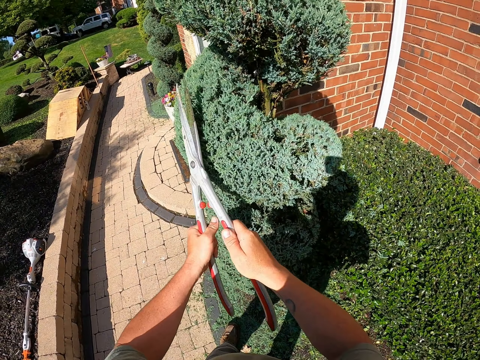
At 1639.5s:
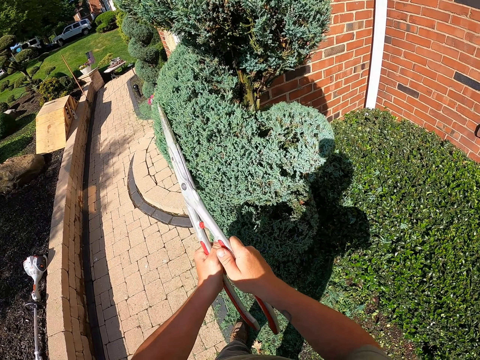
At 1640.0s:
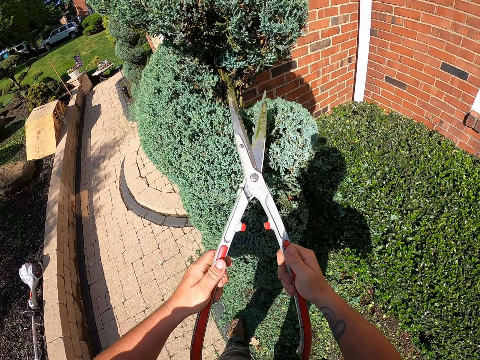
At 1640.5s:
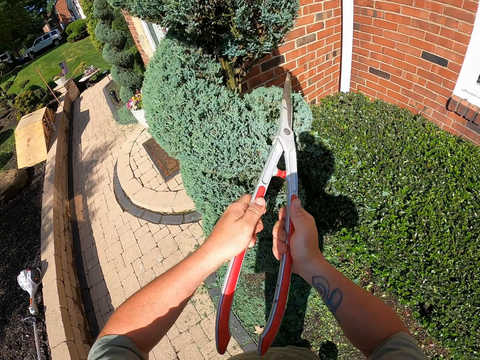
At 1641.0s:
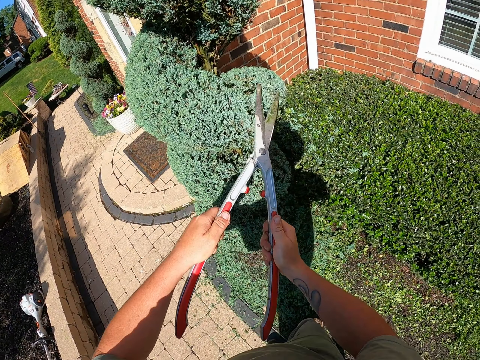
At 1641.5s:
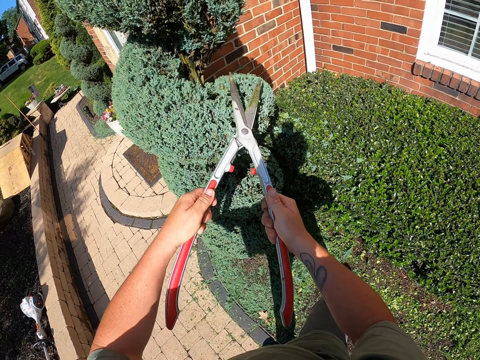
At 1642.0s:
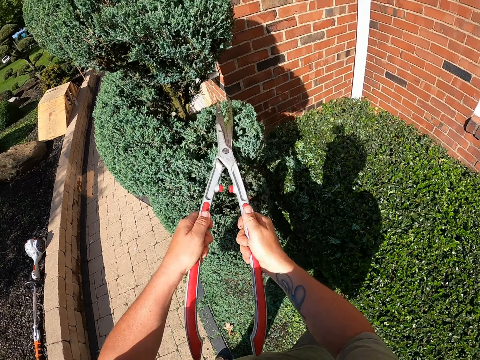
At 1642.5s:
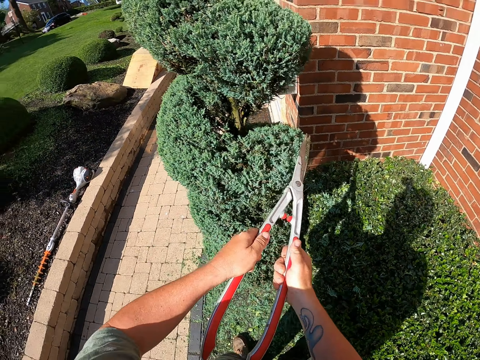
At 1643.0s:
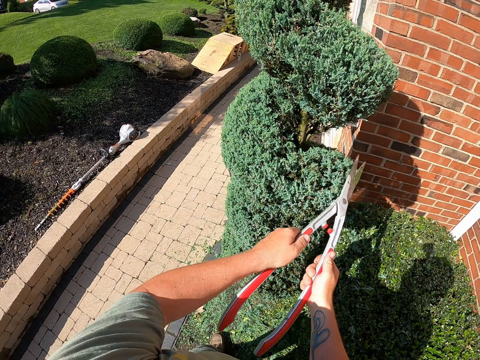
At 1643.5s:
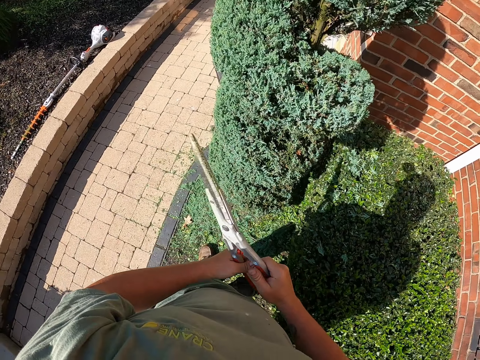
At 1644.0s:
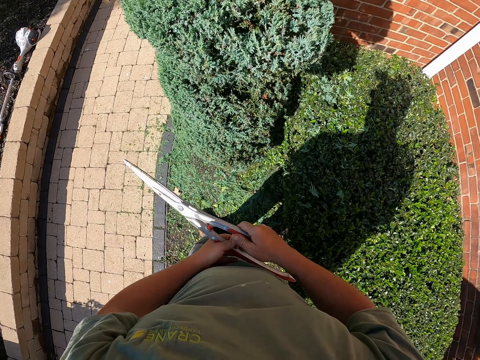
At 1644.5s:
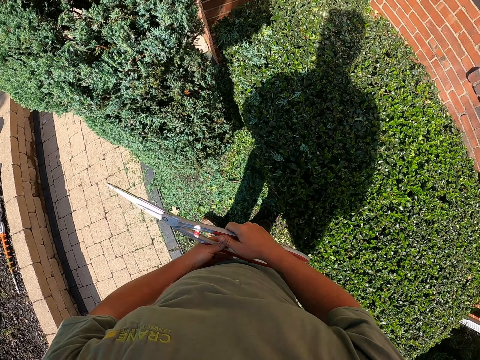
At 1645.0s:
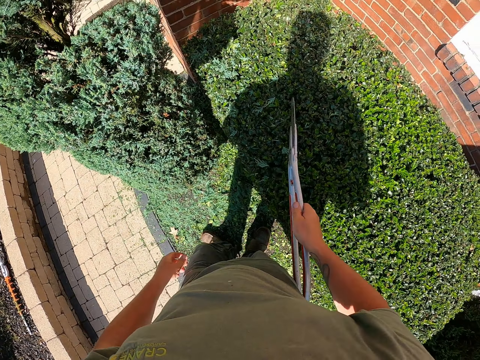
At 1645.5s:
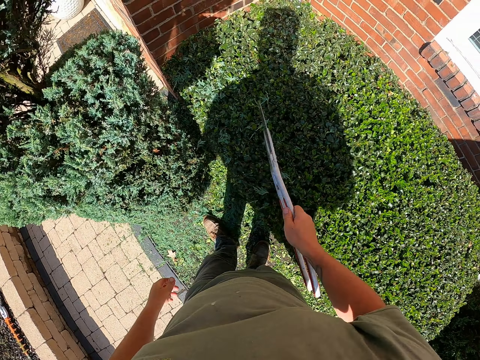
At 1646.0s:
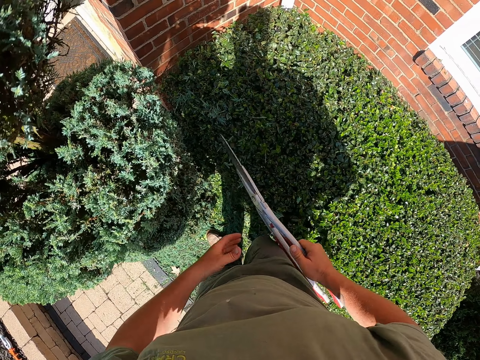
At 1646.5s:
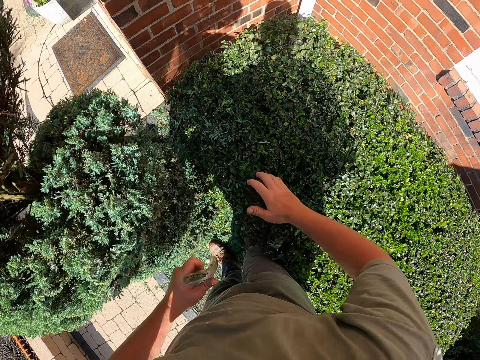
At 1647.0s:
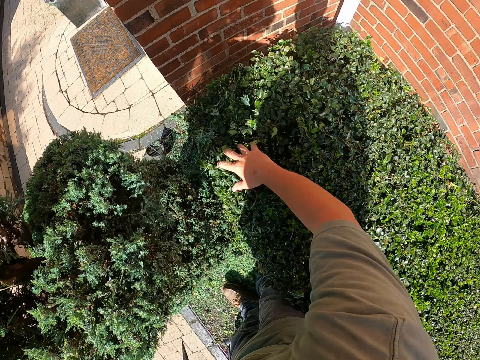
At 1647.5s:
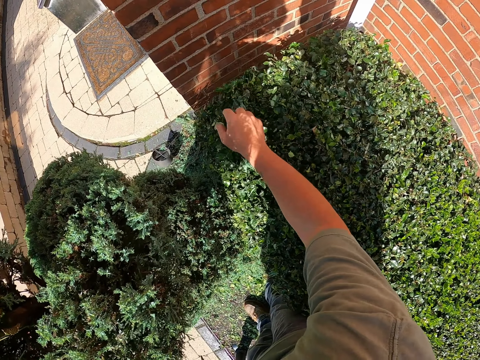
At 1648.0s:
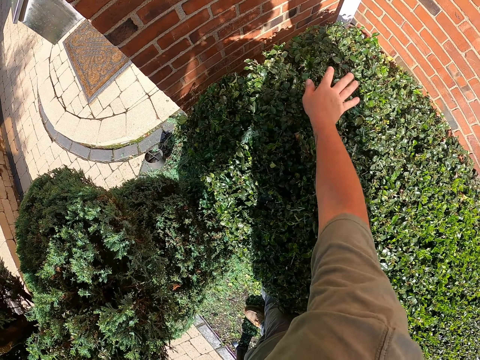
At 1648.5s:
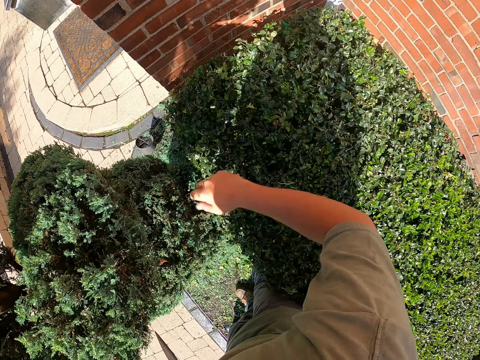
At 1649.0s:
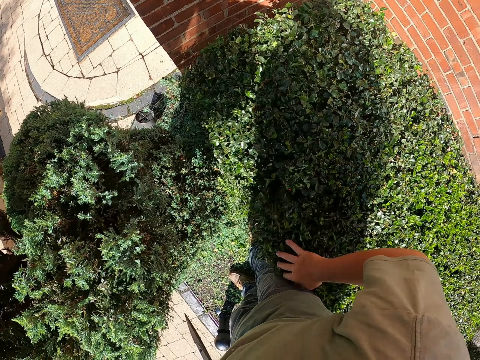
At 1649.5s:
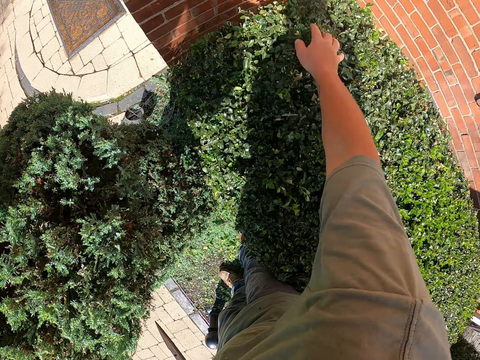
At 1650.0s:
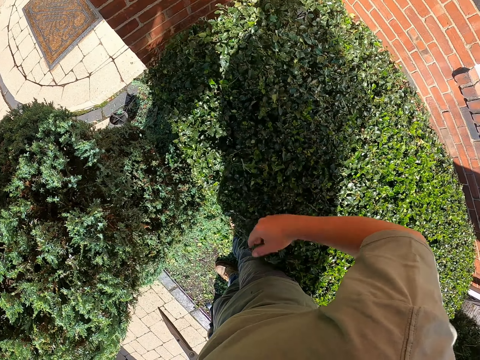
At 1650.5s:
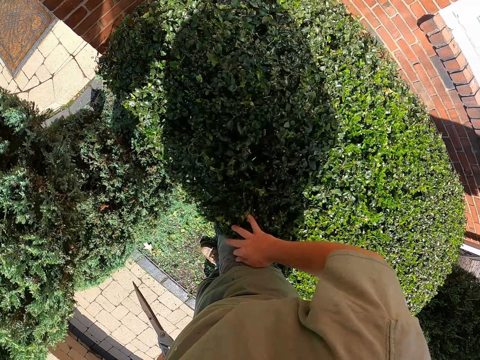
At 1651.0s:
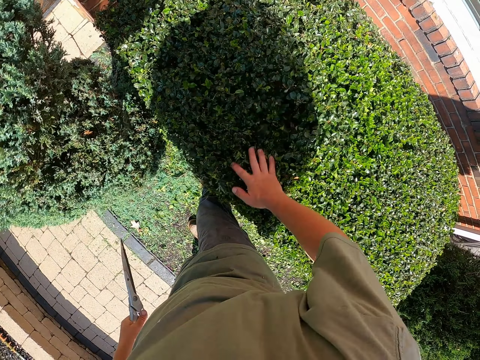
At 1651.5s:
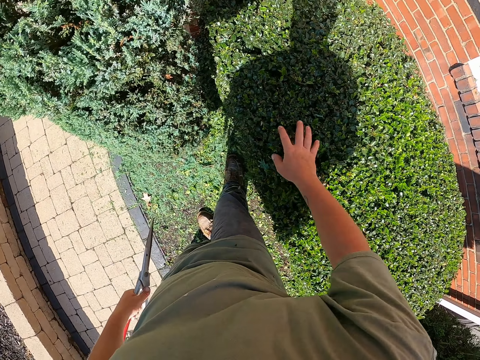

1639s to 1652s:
The camera wearer trims the flower. They hold the flower cutter. They remove cut flowers from the flower. They exchange the shears to the other hand. They shake the flower. They touch the flower. They scrape the flower.

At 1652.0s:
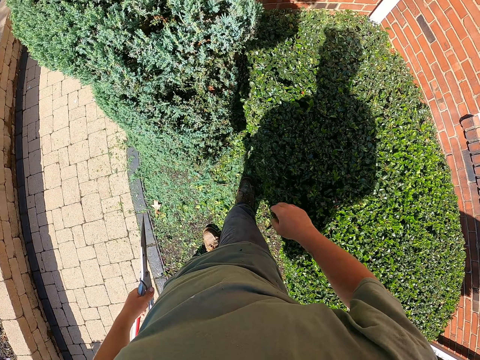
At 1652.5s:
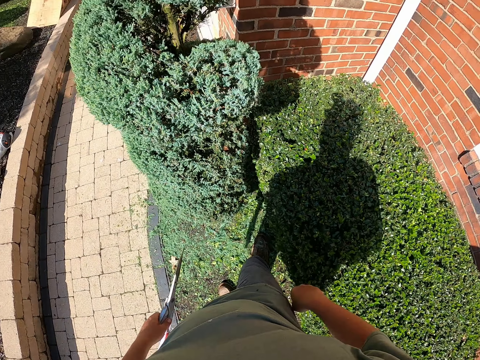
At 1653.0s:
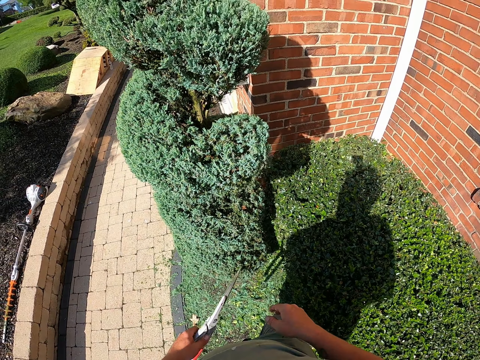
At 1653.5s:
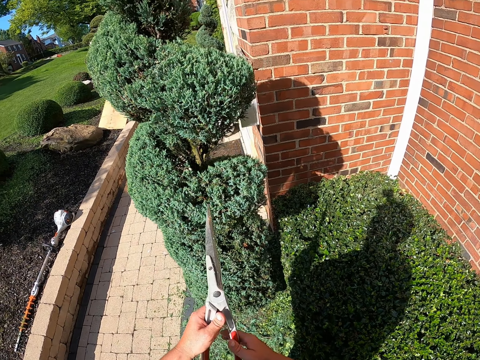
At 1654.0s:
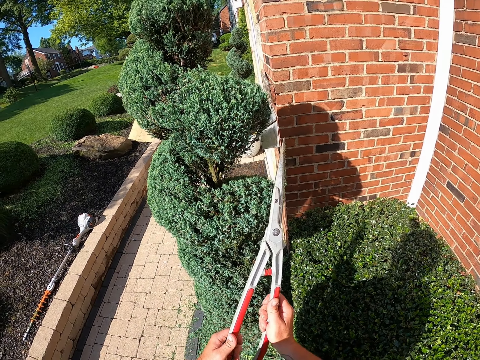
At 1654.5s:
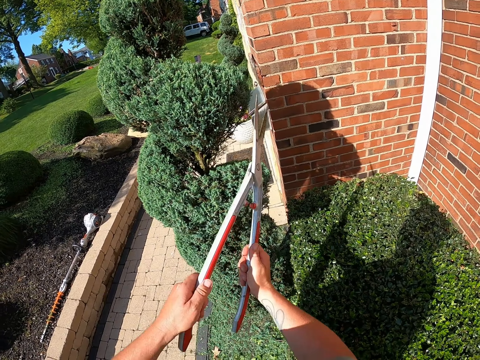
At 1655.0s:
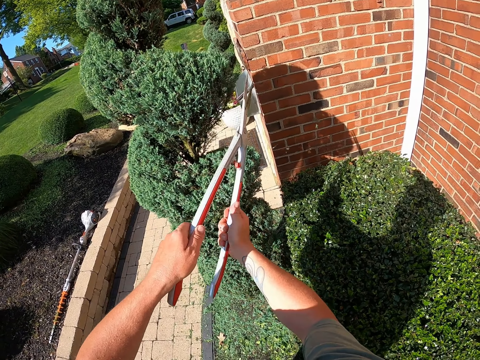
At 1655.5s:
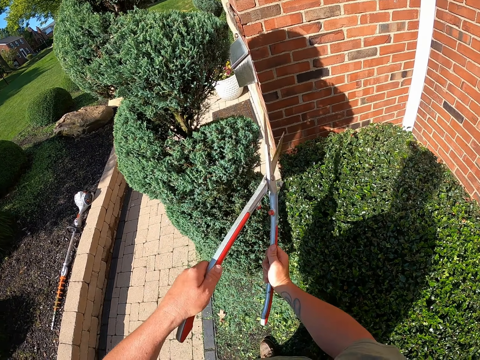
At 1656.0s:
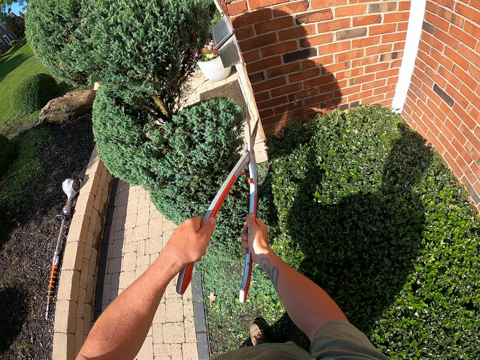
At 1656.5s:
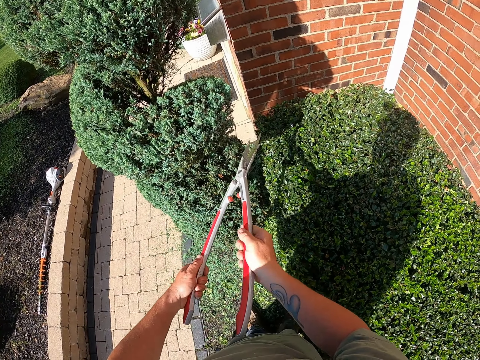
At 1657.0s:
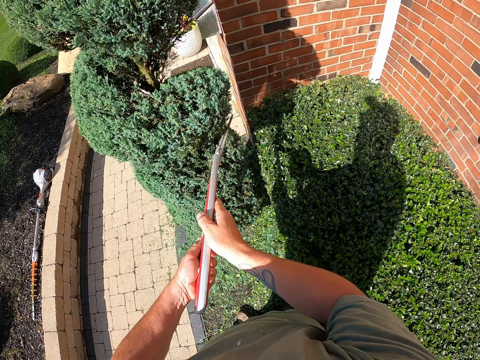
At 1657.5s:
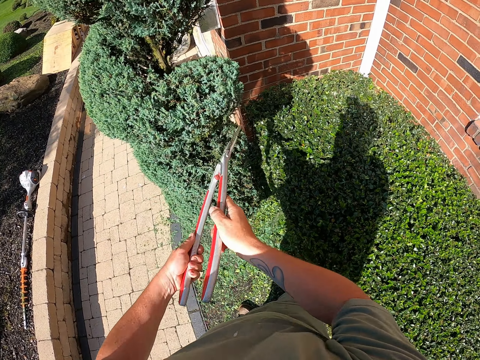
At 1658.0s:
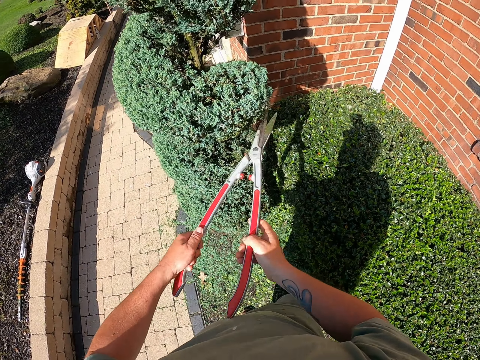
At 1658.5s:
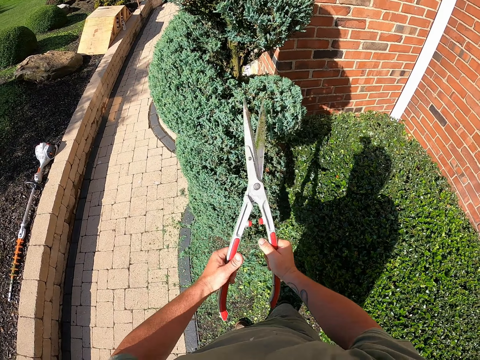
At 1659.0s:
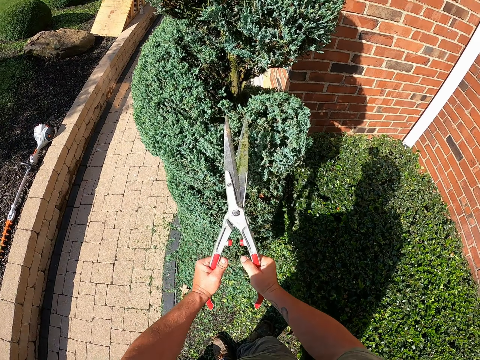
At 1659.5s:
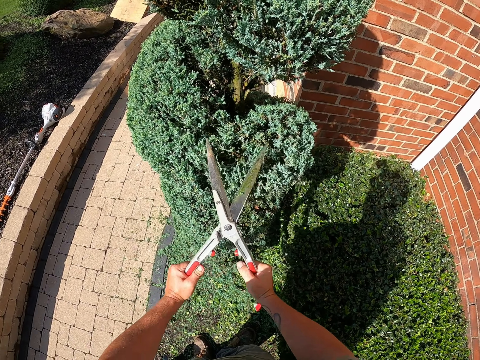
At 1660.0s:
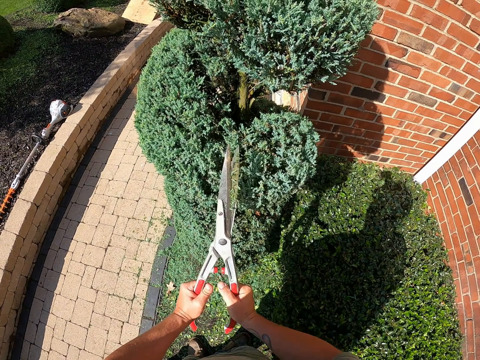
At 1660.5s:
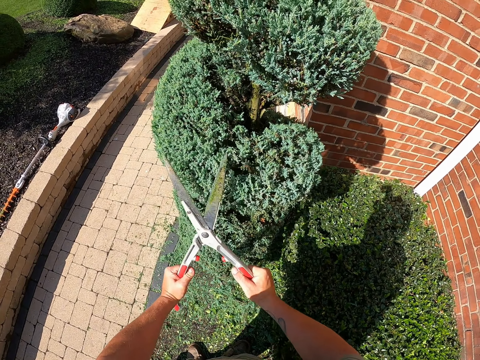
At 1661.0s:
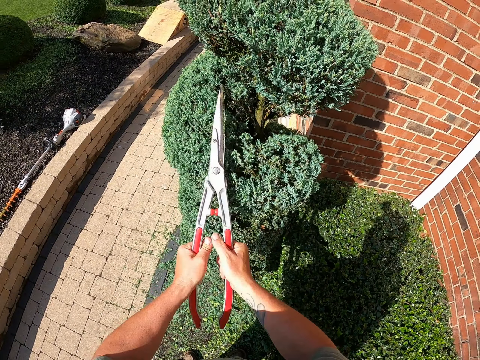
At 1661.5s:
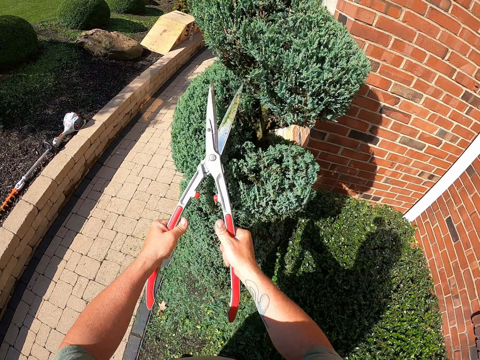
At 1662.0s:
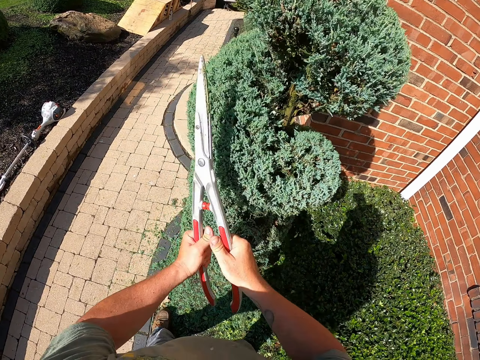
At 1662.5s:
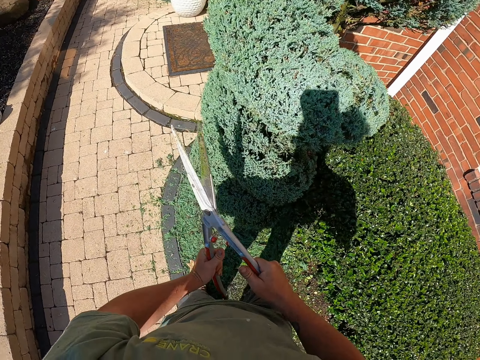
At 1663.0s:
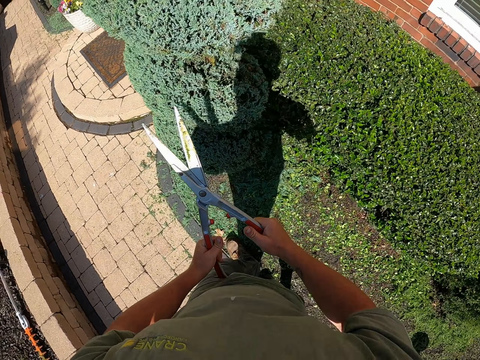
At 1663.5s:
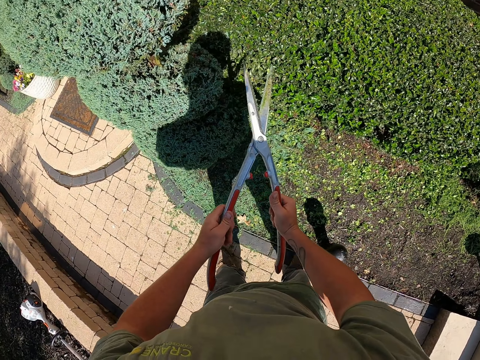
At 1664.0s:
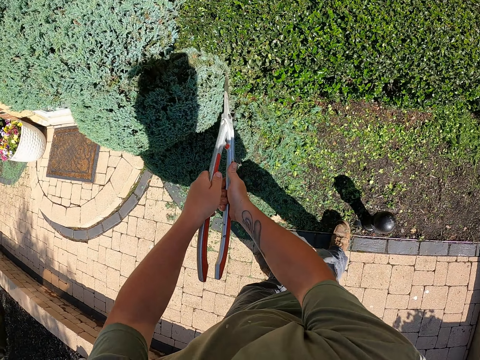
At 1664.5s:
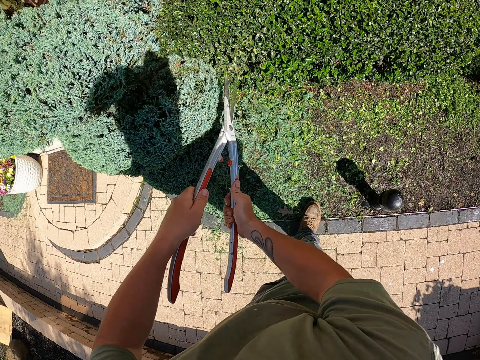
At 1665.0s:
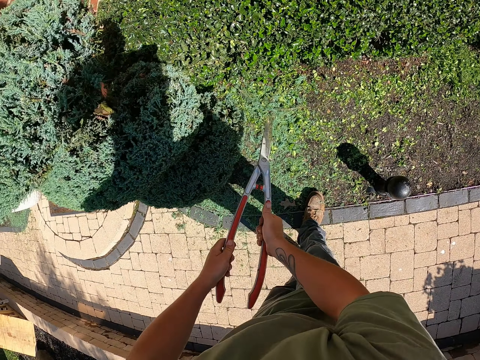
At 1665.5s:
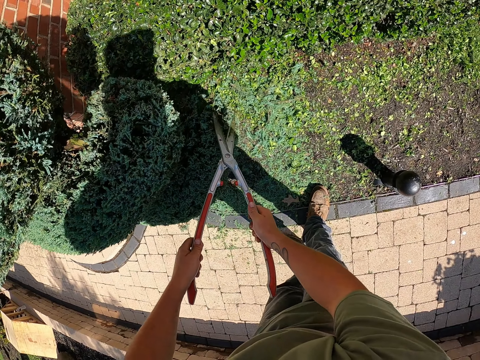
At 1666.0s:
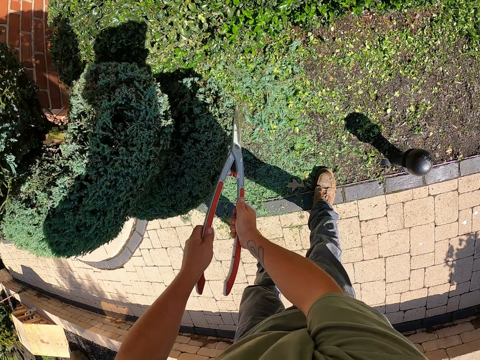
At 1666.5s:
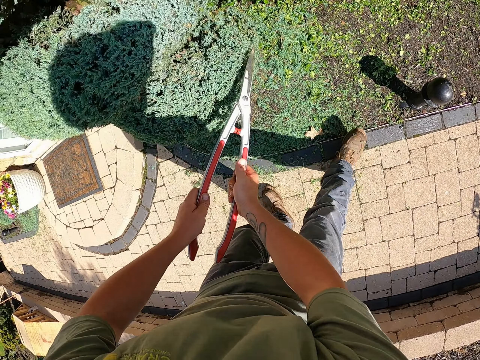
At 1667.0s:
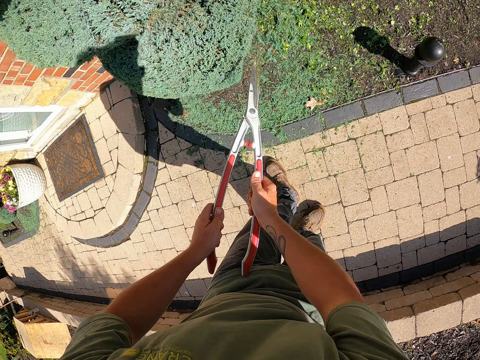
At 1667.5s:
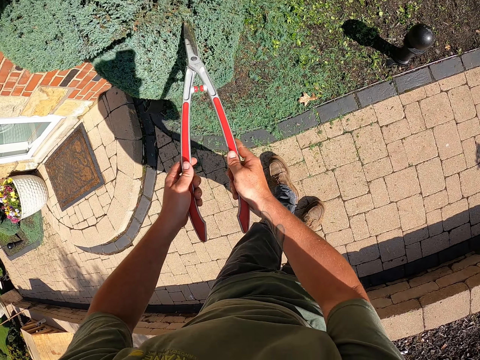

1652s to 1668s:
The camera wearer holds the shears. They trim the flower repeatedly. They hold the flower cutter. They trim the flower. They trim it again.
